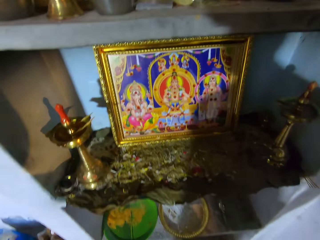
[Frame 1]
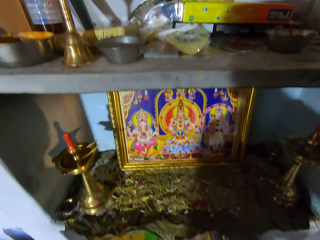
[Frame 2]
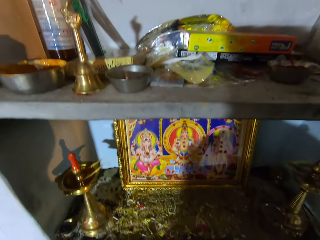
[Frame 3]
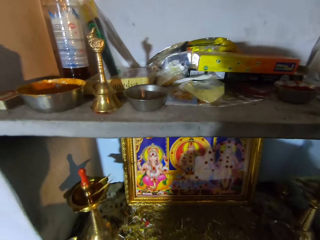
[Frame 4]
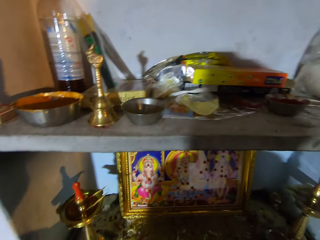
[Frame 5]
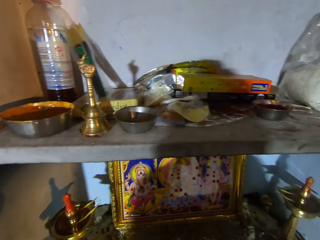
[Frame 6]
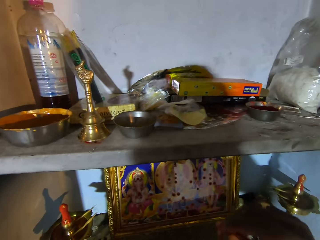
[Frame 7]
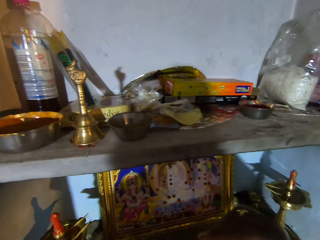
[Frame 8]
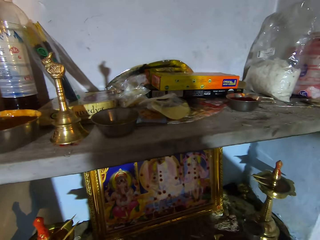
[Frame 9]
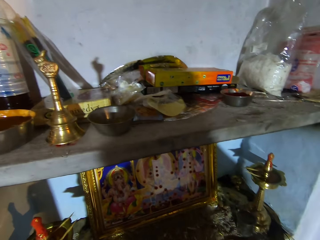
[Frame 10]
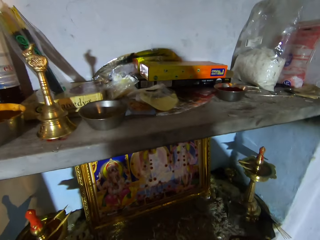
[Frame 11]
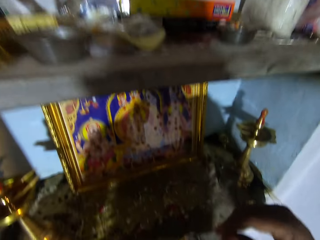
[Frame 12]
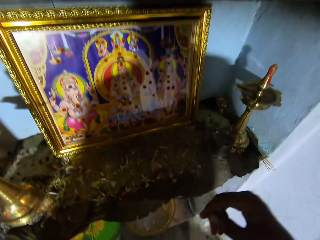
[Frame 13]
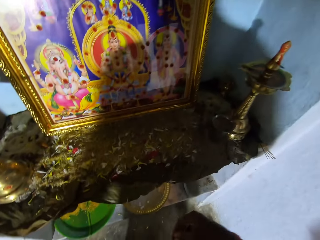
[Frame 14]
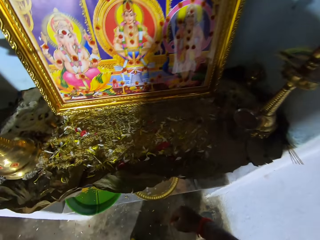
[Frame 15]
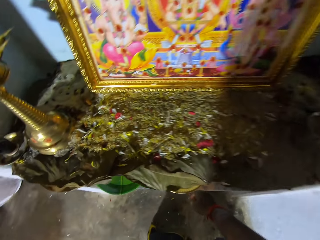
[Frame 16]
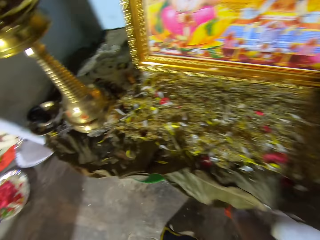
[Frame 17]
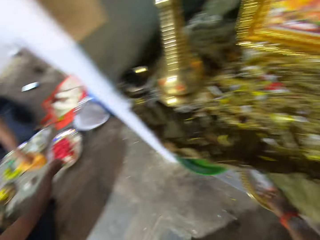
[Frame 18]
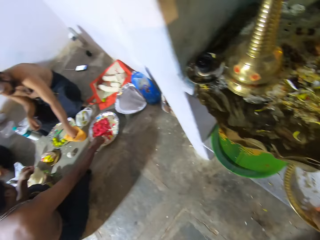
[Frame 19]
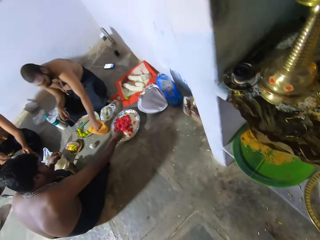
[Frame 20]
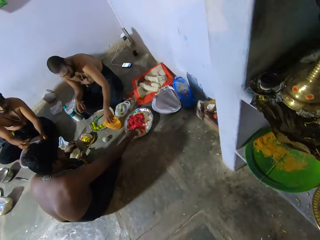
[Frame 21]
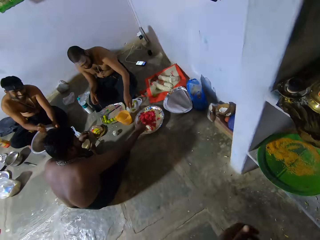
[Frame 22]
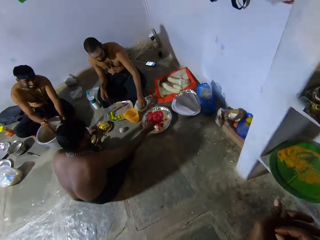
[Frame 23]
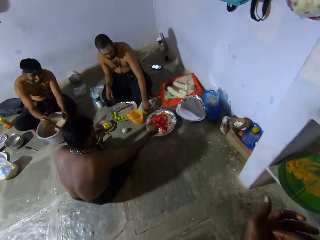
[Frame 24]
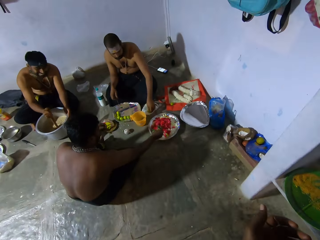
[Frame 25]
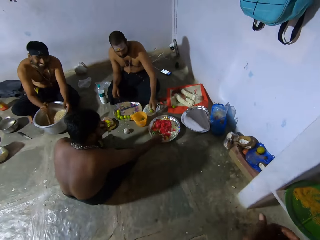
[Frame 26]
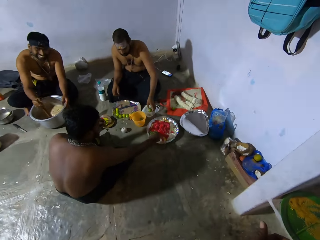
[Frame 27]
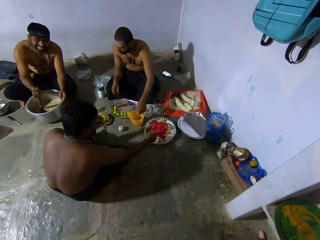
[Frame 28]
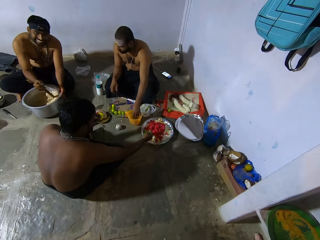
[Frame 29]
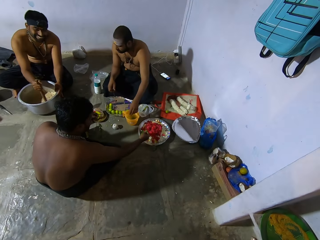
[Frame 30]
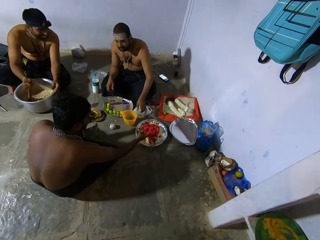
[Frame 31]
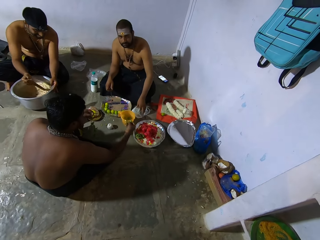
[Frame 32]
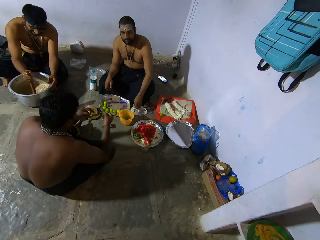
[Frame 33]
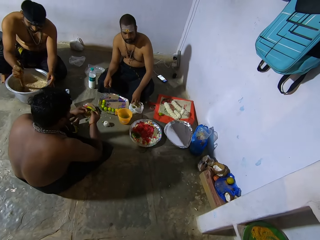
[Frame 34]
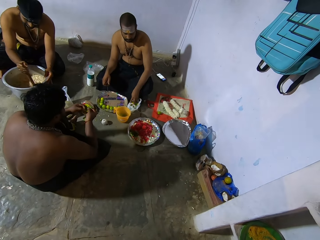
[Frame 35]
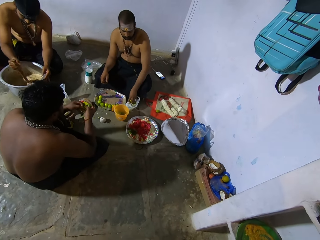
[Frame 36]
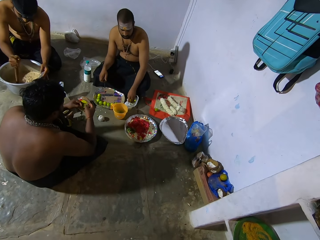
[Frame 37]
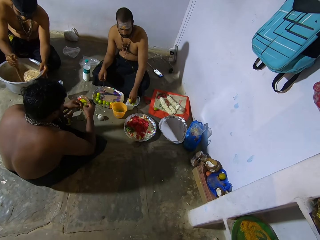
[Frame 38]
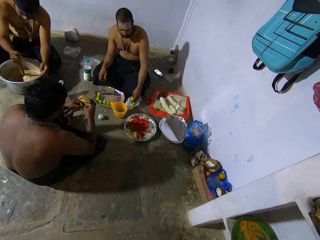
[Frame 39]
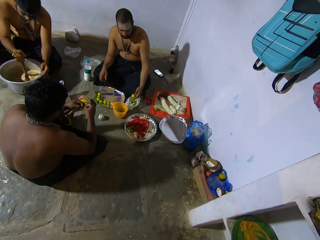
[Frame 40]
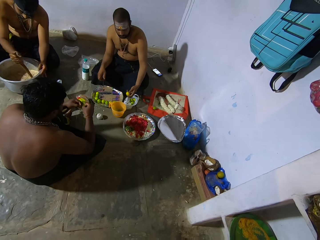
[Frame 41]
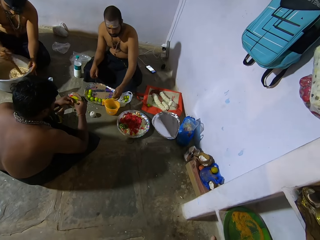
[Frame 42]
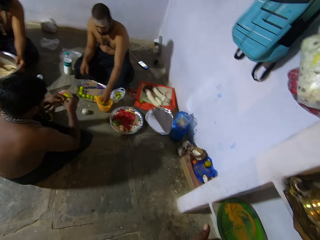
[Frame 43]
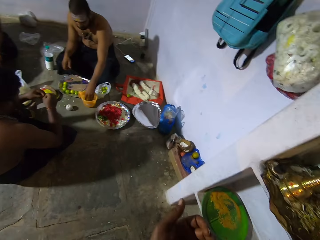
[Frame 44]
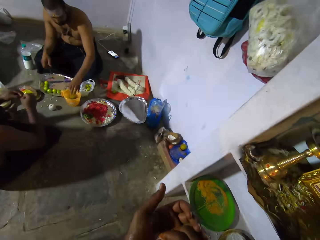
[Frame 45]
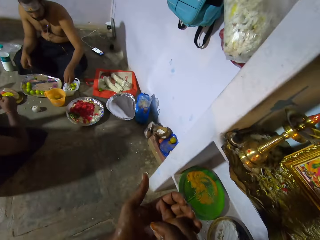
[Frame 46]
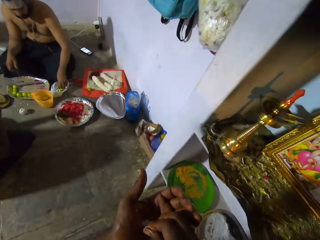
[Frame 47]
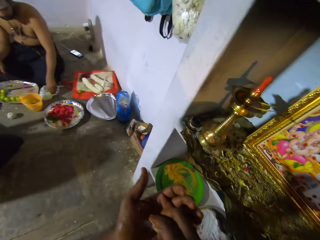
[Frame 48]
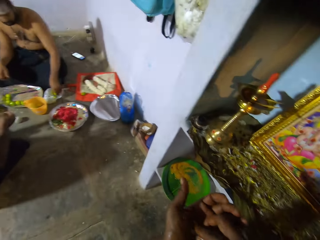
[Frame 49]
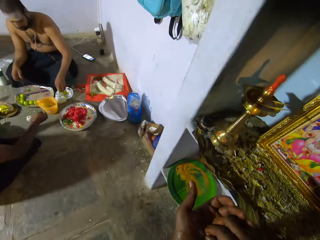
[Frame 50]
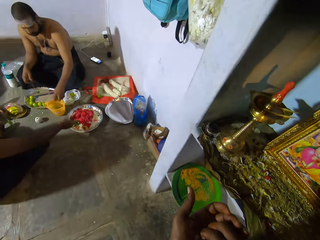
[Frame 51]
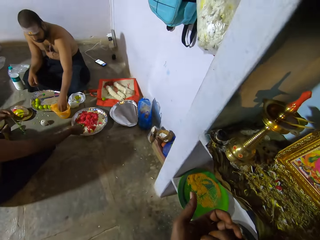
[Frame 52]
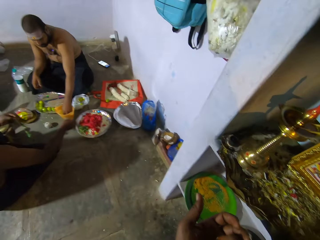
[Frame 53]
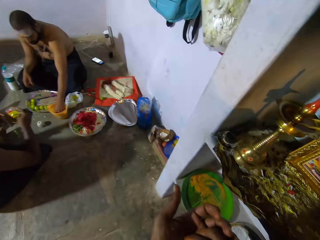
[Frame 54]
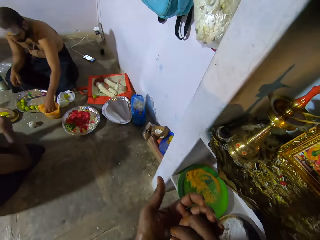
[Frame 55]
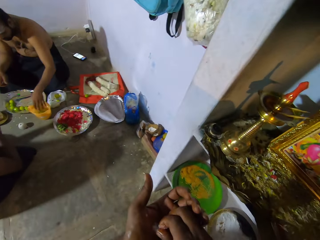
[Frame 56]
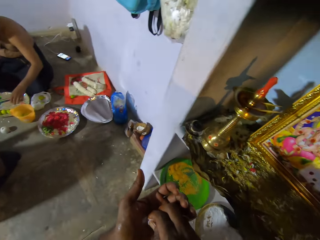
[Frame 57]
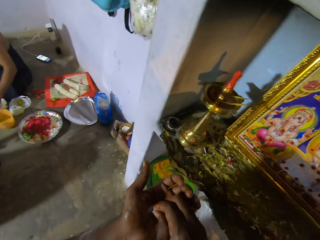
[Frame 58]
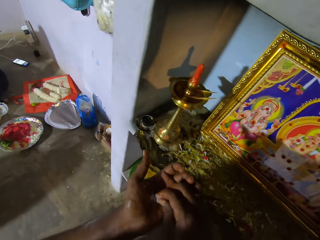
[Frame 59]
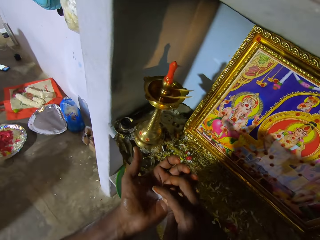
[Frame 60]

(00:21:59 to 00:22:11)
The camera wearer prays at the temple. They pick a tray on the shelf. They look around the room. They crush something into powder and hold ash in the hand.

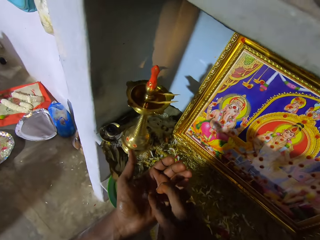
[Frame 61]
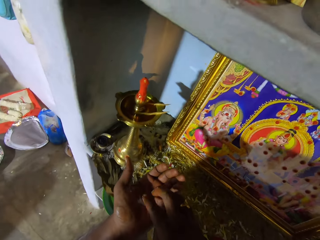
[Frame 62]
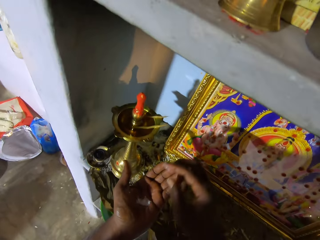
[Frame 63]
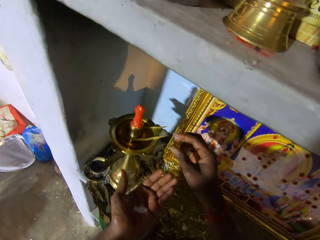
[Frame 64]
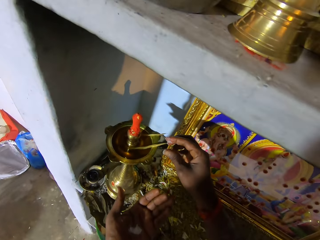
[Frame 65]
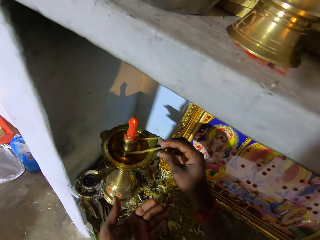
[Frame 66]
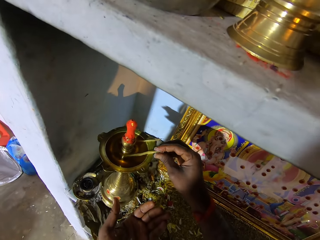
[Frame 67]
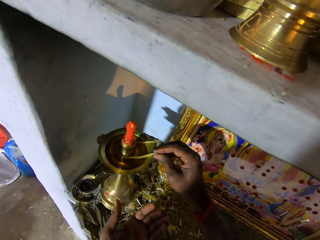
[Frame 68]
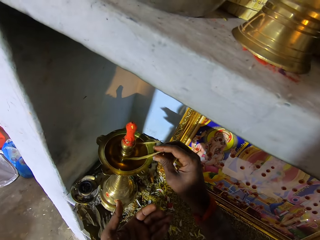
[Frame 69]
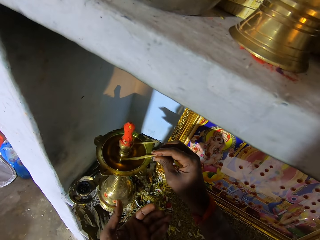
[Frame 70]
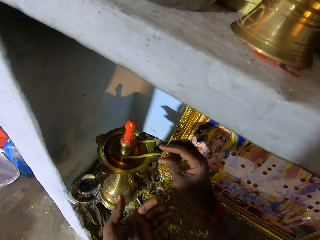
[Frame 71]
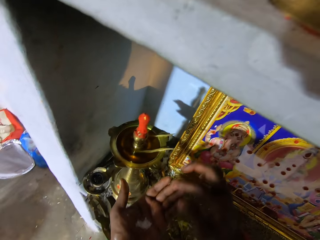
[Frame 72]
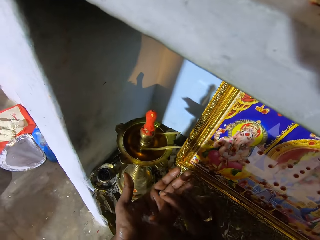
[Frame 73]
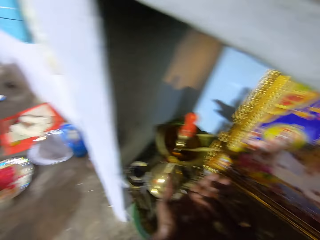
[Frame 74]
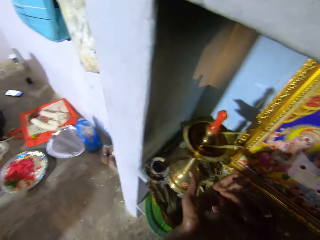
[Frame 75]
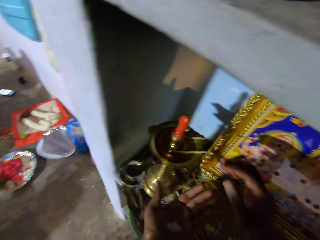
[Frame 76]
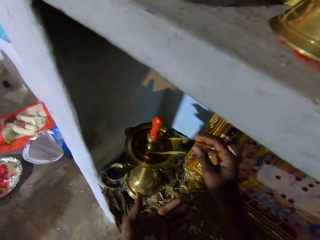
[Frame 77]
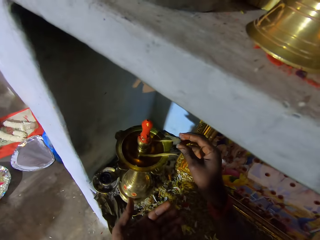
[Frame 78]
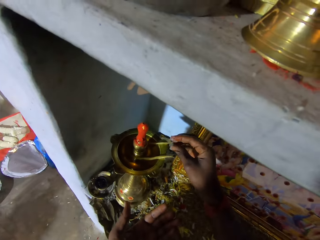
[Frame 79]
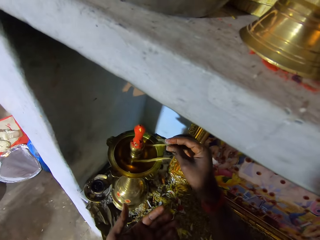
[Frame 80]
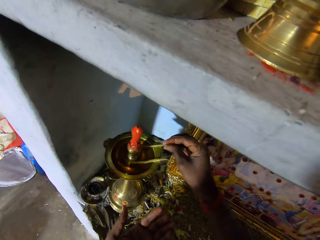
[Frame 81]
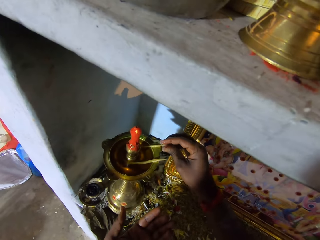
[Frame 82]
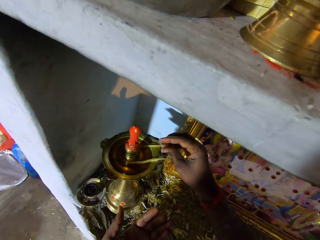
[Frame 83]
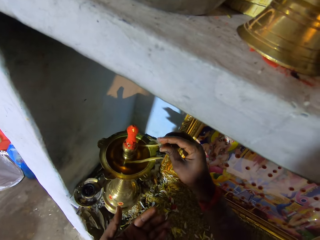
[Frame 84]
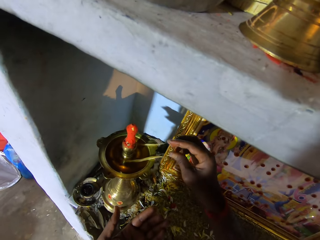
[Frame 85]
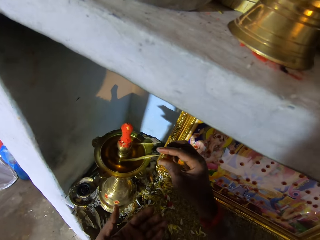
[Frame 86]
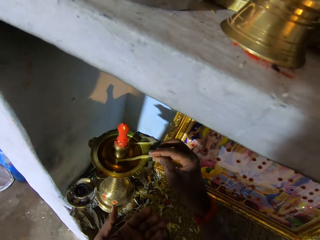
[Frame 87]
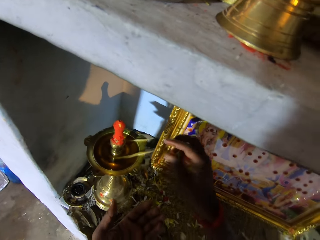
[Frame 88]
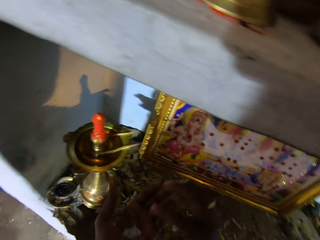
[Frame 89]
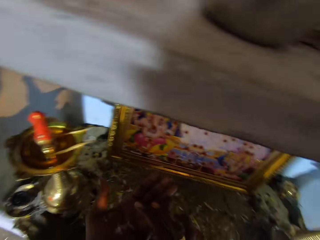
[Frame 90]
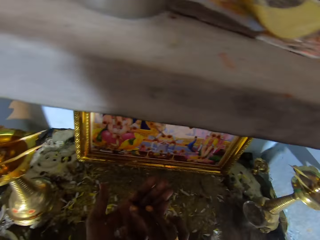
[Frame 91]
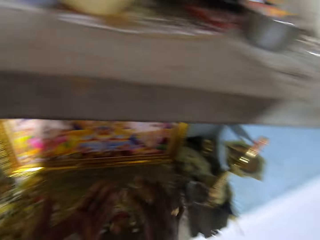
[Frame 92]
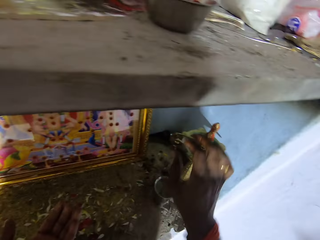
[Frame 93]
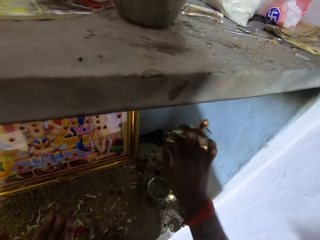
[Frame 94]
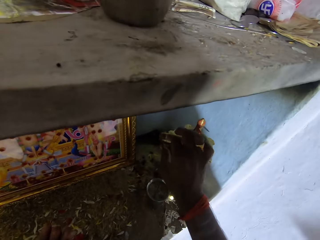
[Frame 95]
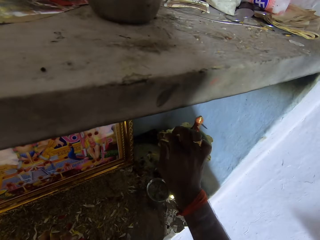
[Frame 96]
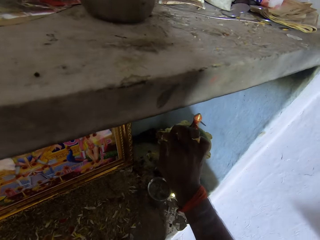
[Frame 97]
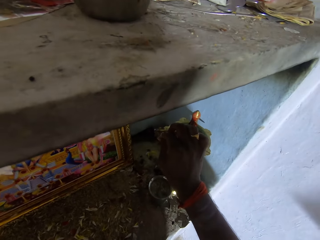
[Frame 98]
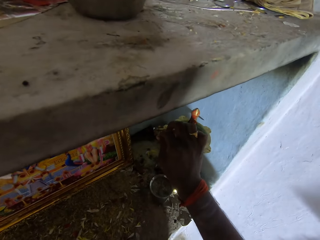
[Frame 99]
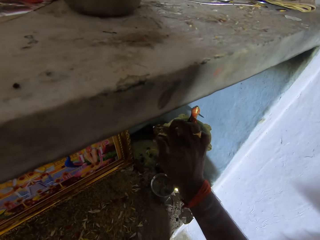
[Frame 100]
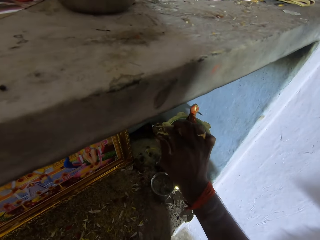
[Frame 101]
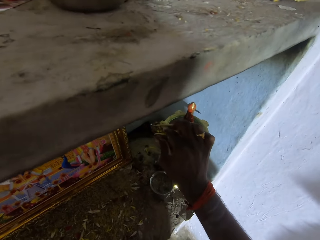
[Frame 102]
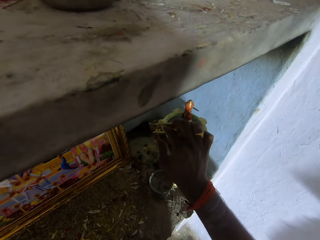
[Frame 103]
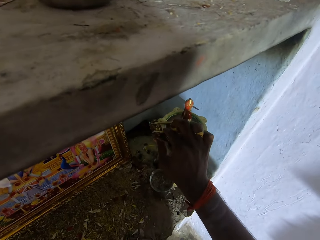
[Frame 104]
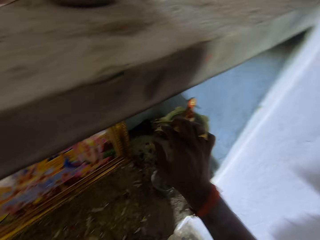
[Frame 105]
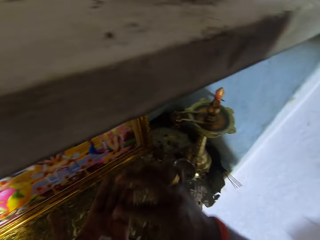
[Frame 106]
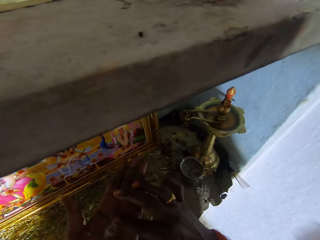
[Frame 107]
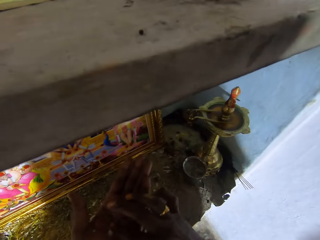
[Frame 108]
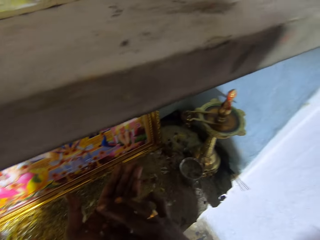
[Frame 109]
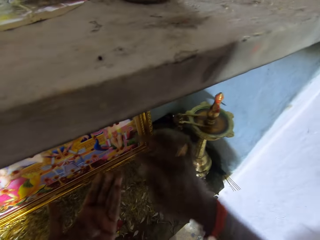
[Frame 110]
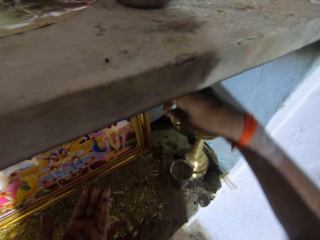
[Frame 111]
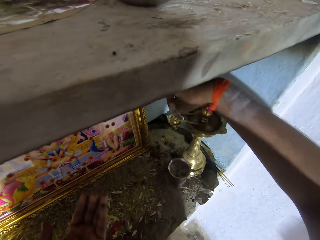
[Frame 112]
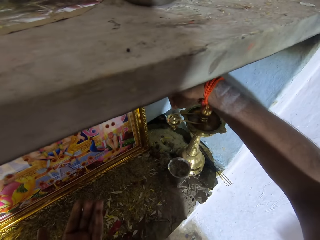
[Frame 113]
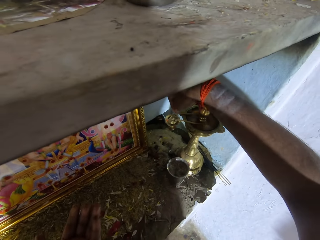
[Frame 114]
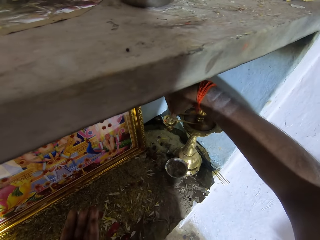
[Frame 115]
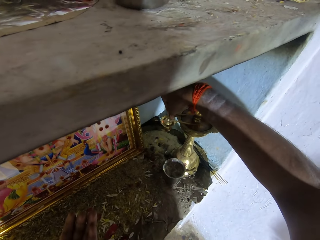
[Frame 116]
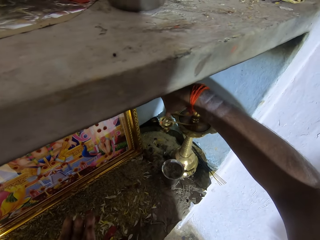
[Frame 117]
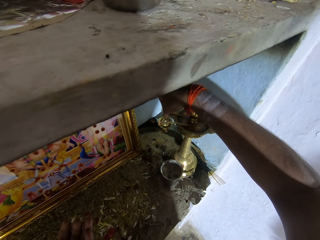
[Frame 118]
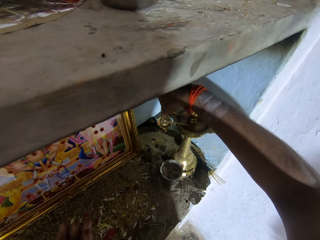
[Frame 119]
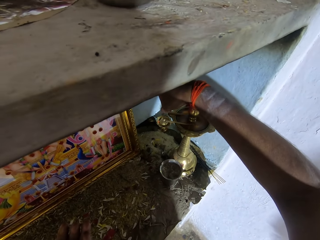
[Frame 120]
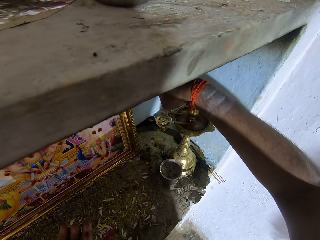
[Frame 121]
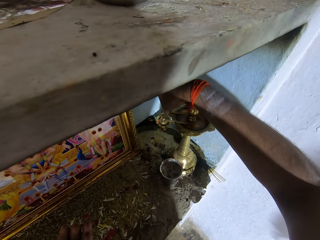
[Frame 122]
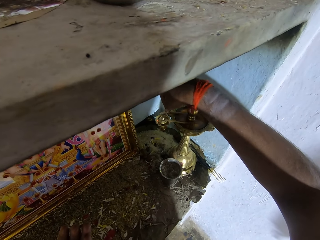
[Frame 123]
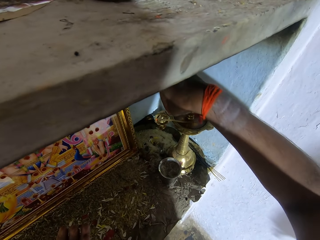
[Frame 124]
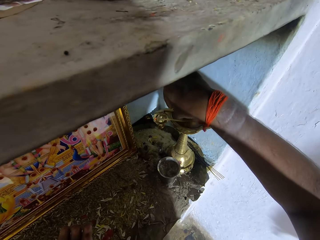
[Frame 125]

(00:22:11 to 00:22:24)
The camera wearer applies the ash on the wick stick. They pick the ash from the hand. They apply the ash on the wick stick. They pick the ash from the hand. They apply the ash on the wick stick. They pick the ash from the hand. They apply the ash on the wick stick.
